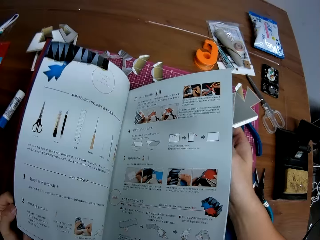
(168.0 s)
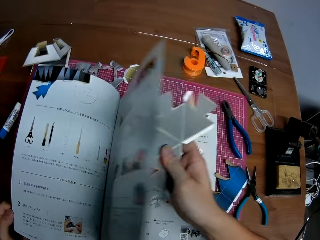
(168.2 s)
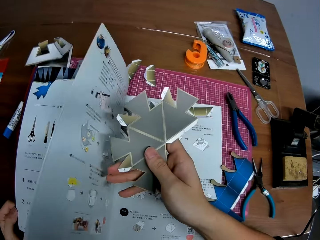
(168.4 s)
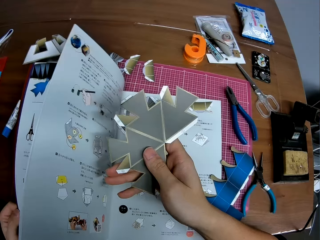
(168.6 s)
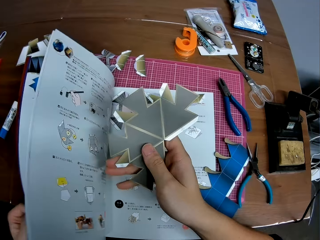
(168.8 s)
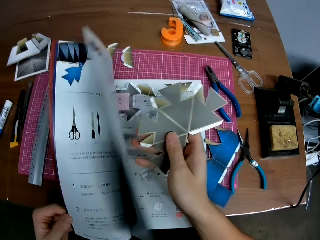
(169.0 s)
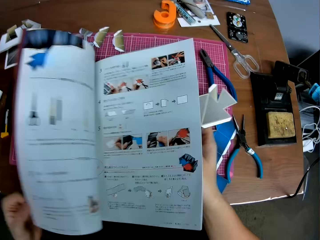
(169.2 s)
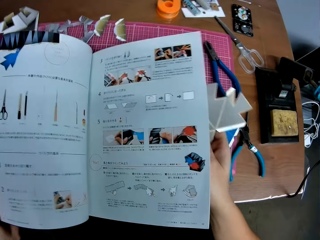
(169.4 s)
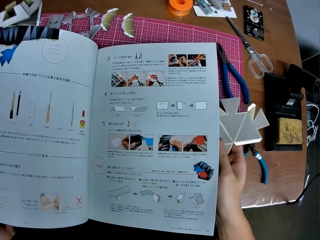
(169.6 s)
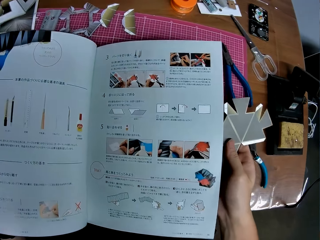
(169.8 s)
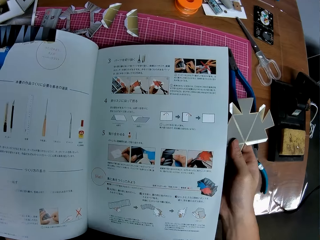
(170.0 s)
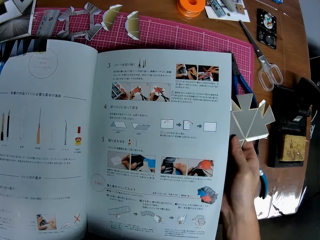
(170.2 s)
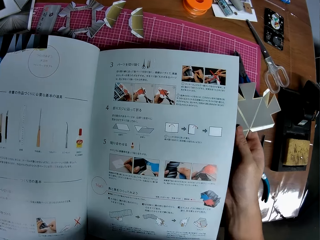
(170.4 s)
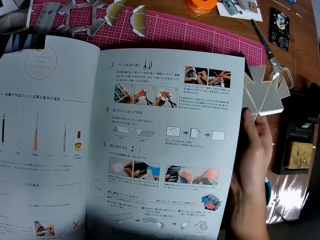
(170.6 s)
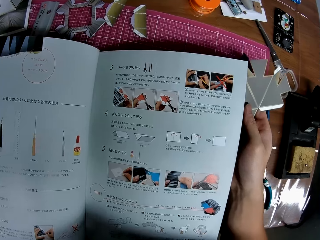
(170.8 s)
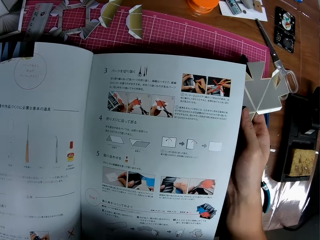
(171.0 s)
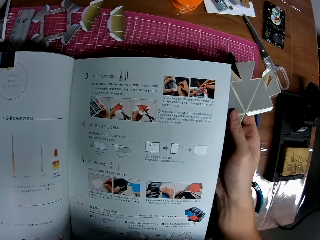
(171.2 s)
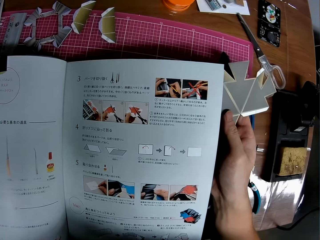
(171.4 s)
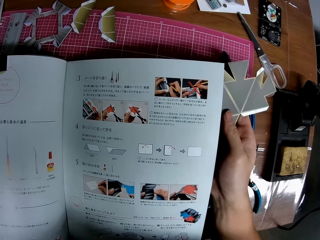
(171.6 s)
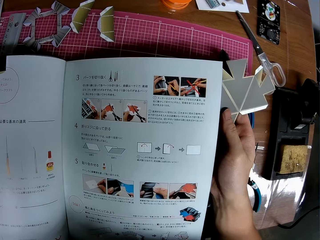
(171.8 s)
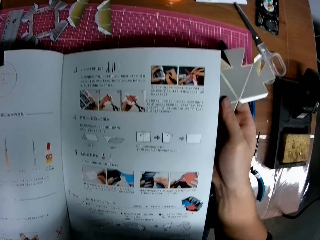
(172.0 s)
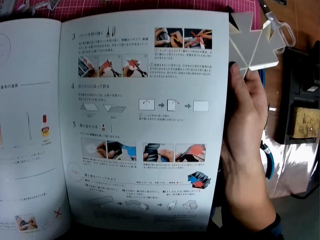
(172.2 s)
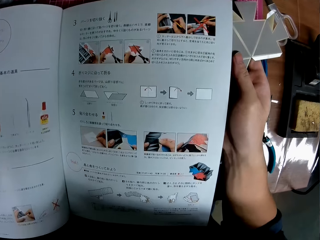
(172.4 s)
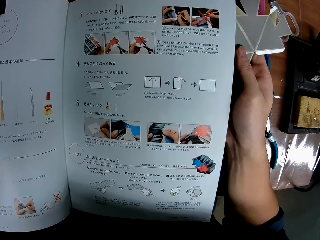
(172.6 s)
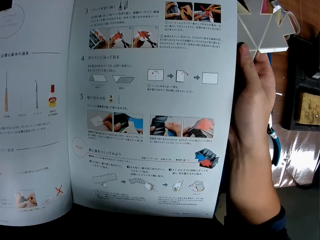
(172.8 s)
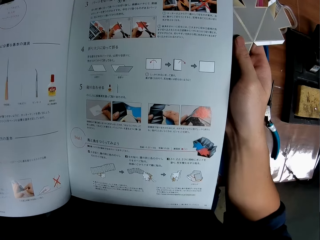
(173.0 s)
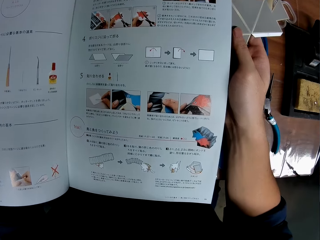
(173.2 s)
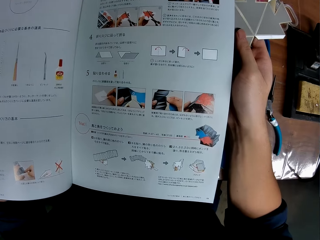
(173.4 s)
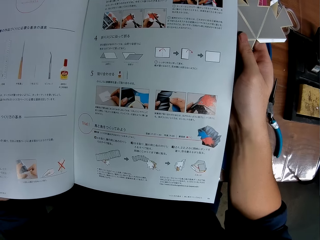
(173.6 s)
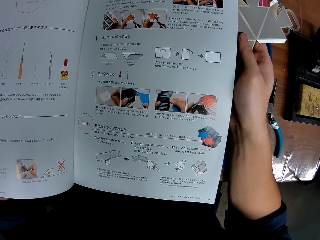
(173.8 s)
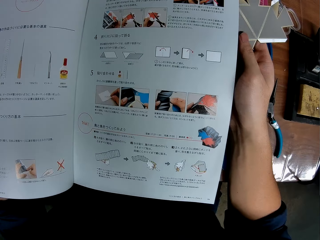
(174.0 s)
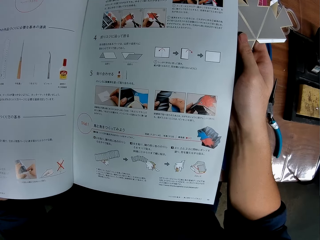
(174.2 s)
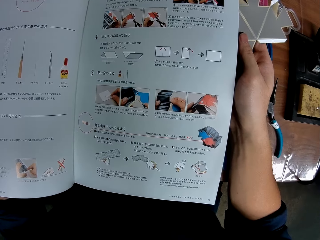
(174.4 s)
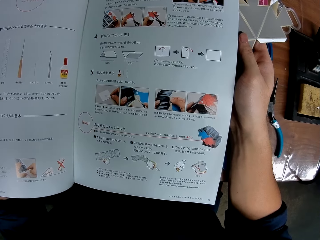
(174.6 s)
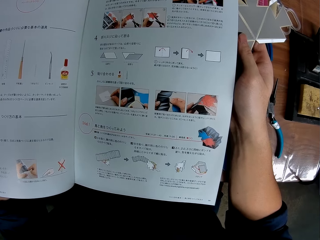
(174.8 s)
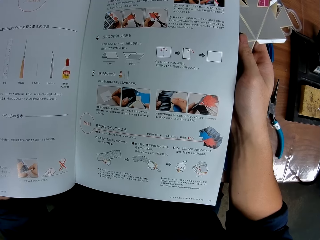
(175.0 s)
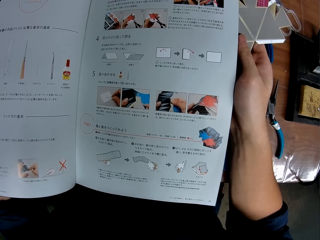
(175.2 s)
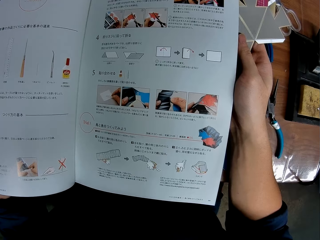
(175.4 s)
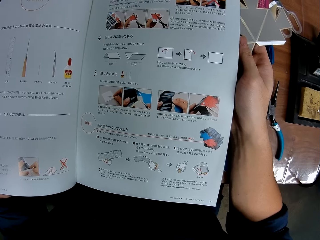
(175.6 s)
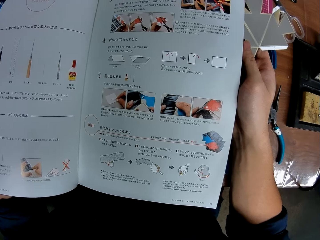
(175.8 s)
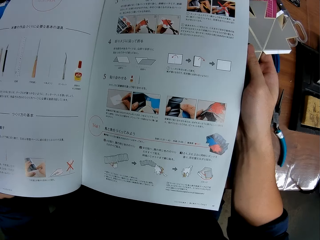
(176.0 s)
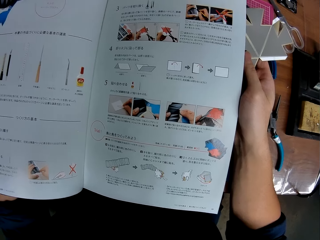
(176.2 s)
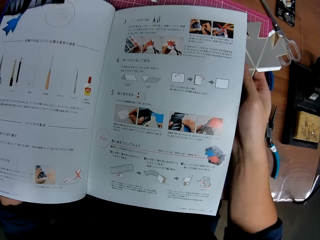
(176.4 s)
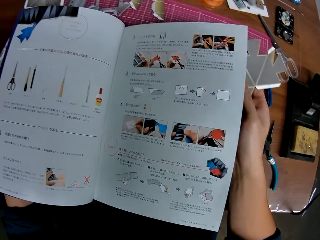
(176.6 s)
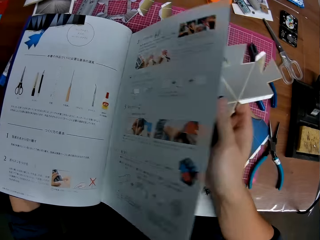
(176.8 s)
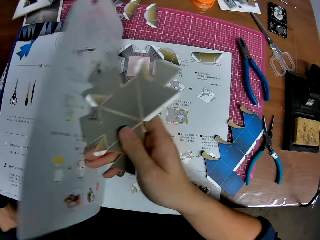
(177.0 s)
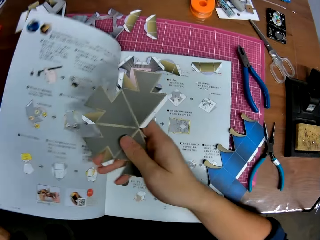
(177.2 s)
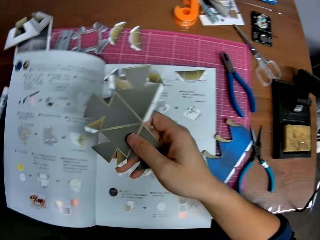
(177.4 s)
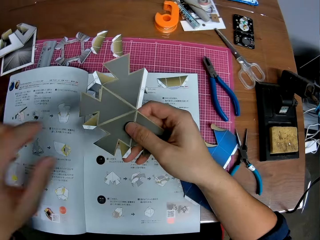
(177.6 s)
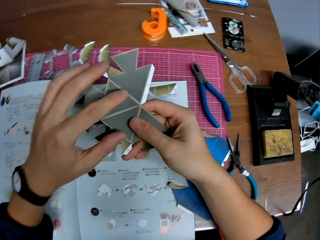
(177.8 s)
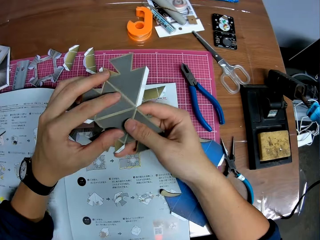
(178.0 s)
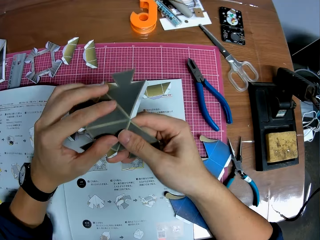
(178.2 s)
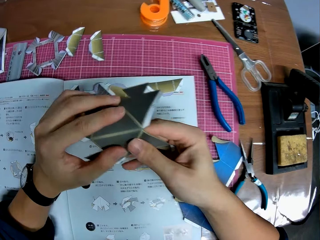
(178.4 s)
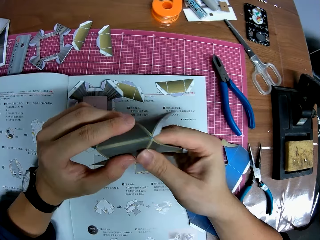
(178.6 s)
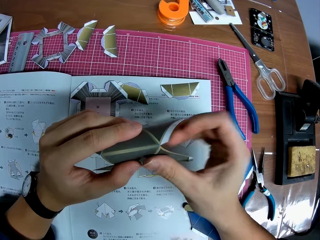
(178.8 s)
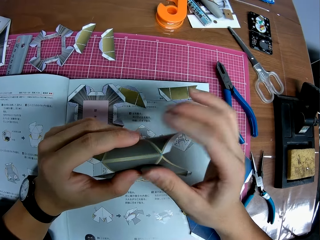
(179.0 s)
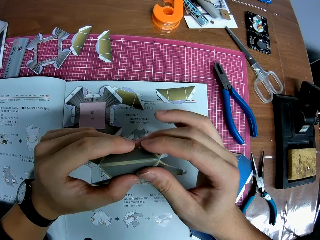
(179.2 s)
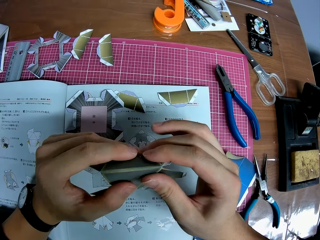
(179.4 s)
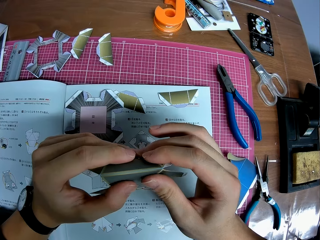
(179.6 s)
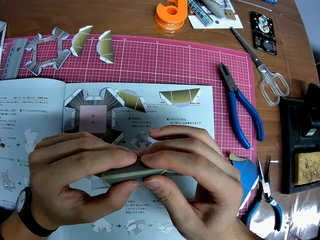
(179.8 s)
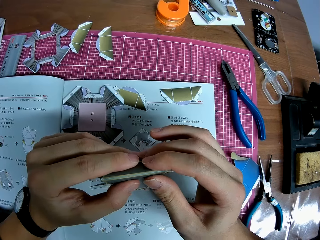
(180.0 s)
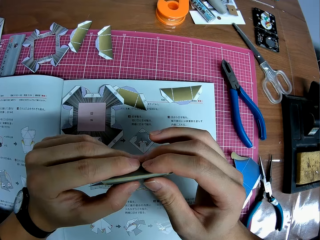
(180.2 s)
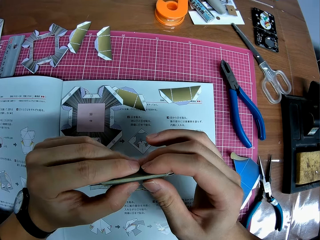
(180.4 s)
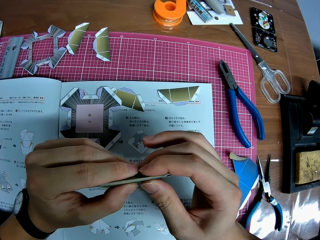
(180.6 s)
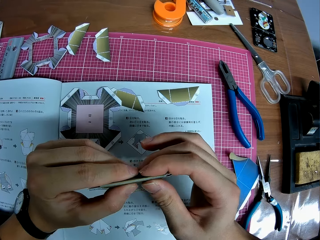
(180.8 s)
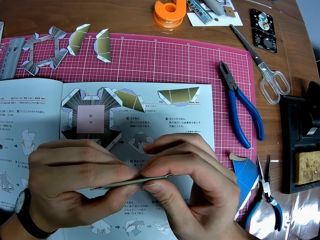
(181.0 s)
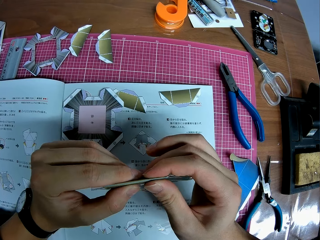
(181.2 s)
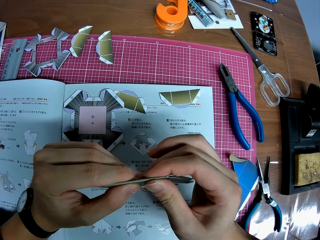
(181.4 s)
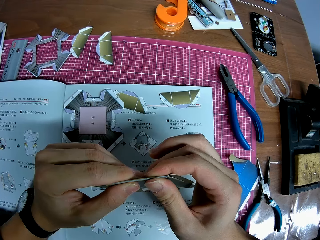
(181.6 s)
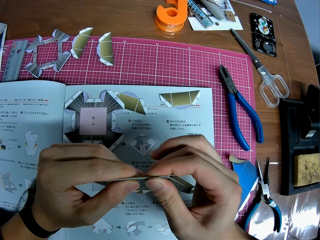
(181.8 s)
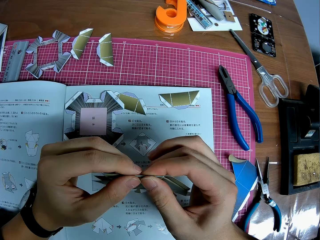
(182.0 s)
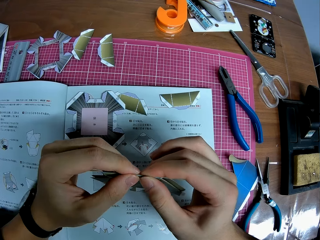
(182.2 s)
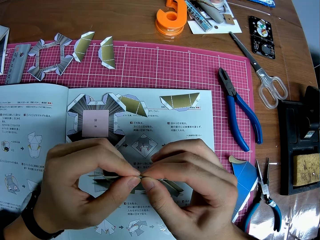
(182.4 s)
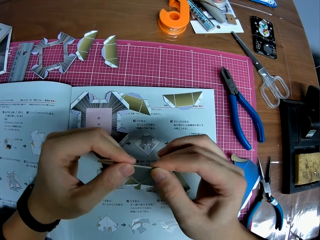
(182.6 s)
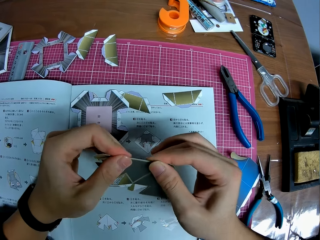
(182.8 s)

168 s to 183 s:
The camera wearer turns a page of a drawing book with a hand. They look at the drawing book on a table. They turn a page of the drawing book with a hand. They fold different parts of the craft piece with both hands.

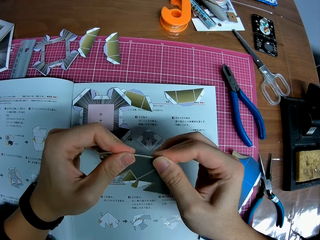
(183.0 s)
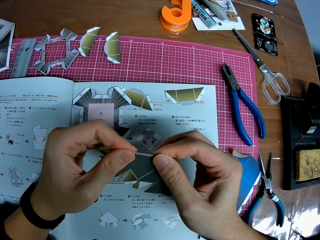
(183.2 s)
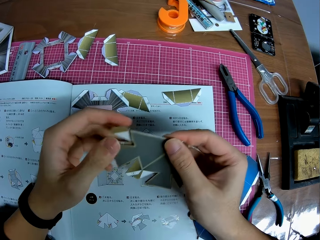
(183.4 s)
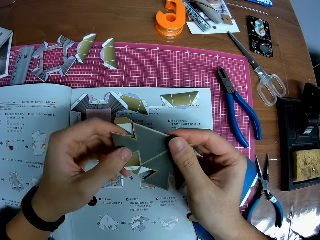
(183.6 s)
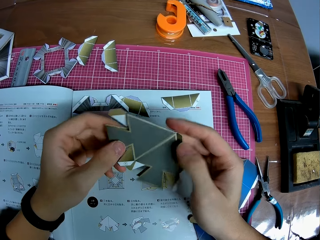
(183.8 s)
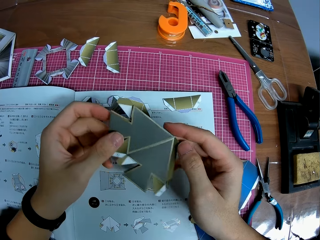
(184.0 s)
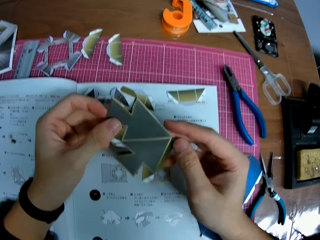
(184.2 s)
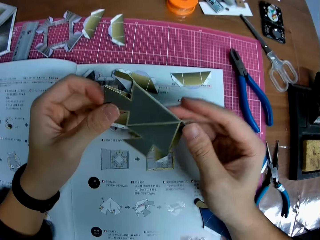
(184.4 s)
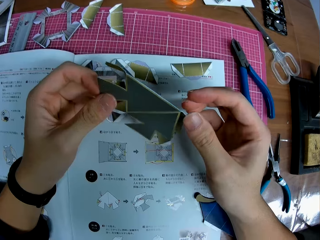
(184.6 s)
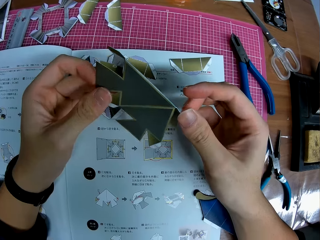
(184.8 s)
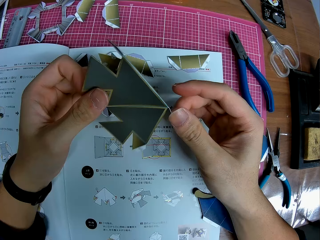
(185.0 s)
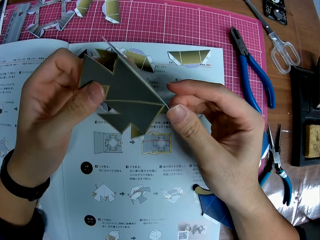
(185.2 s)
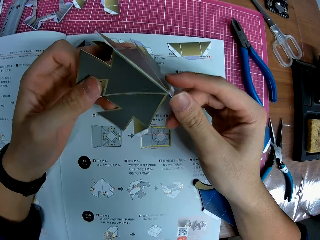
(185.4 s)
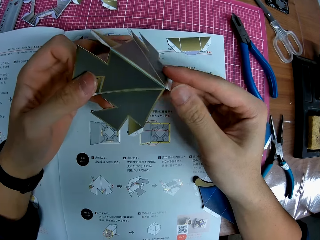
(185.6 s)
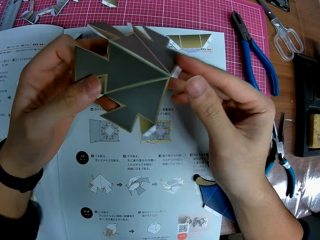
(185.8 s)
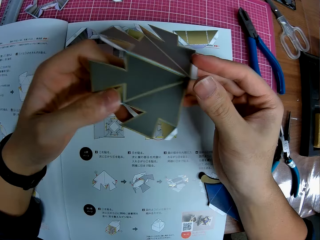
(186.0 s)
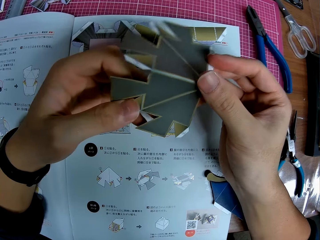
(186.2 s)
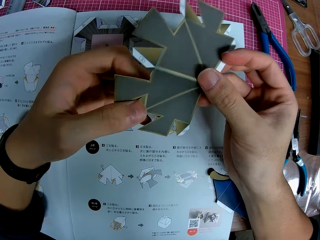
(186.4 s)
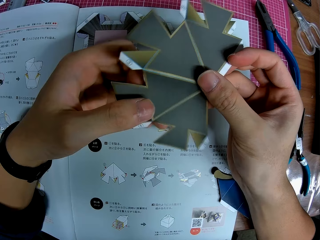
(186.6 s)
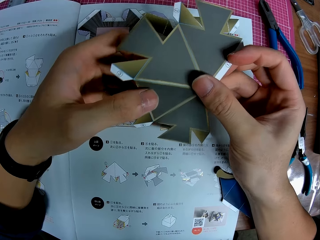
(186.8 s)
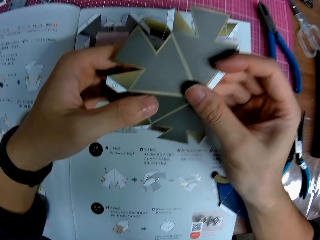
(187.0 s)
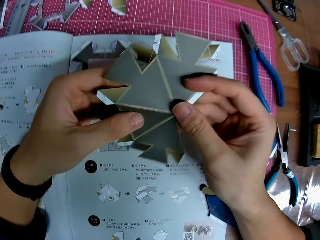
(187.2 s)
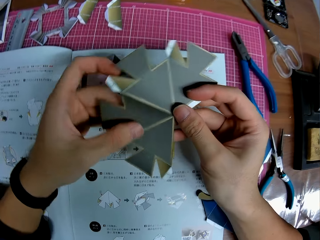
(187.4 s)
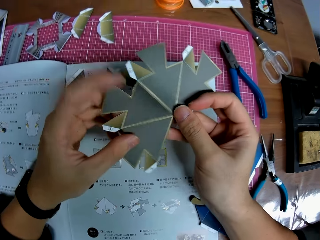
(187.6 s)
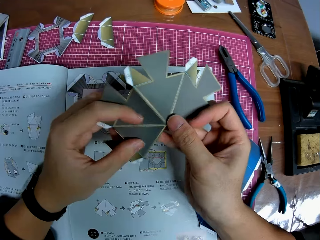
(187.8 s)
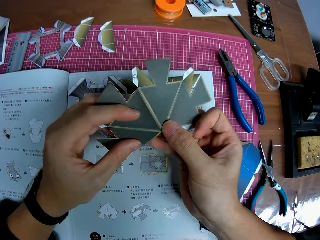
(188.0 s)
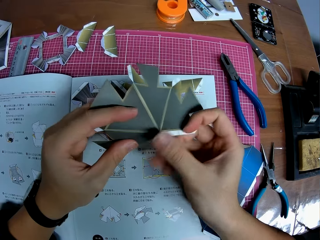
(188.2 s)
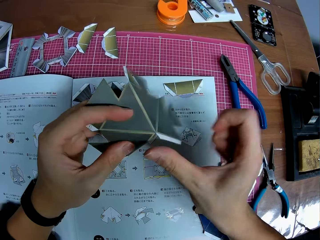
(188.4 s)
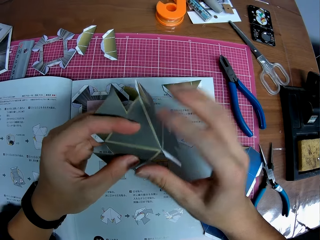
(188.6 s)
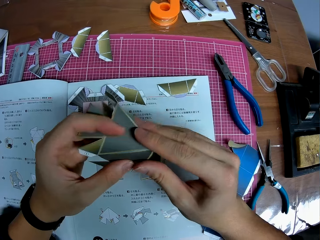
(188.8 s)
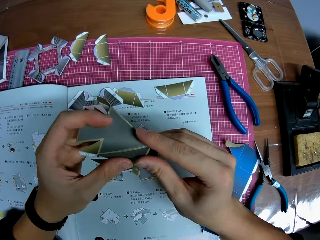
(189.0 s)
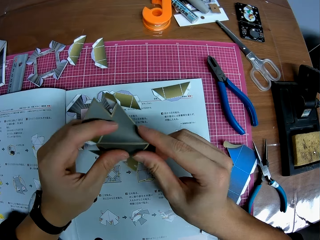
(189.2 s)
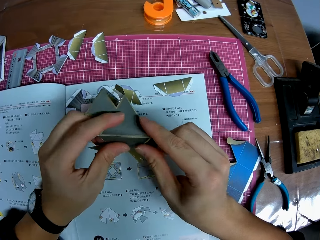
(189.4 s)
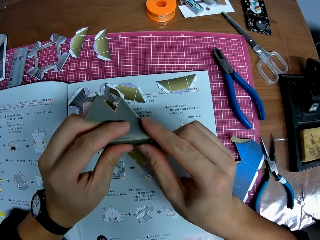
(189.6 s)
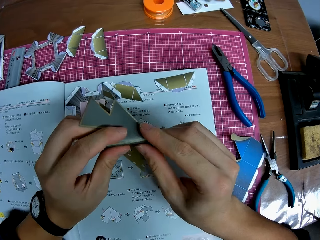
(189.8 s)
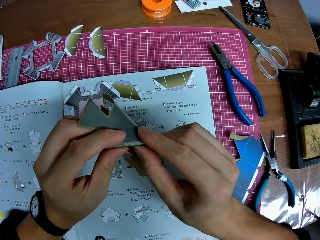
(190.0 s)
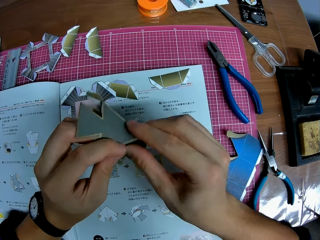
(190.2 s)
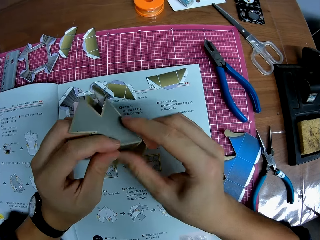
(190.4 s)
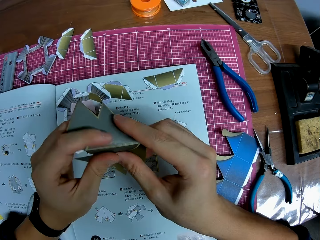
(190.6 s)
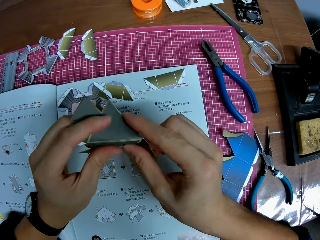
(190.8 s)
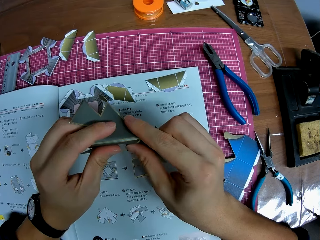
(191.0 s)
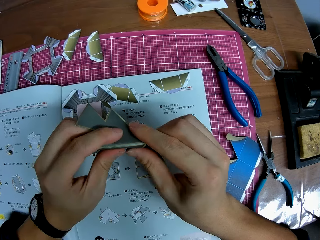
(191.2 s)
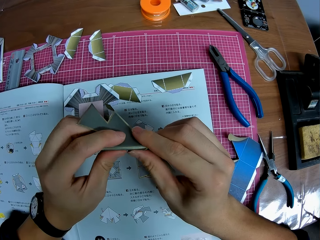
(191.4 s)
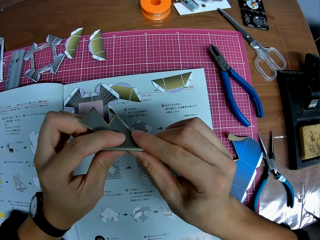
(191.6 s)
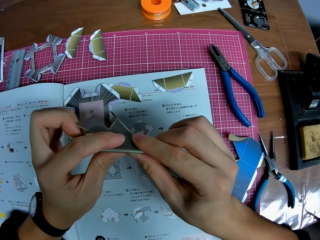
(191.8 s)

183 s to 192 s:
The camera wearer unfolds a paper craft with hands. They fold the paper craft with hands.
